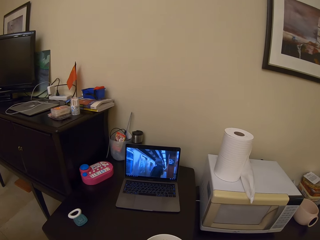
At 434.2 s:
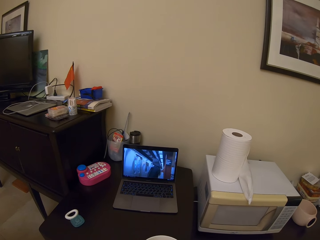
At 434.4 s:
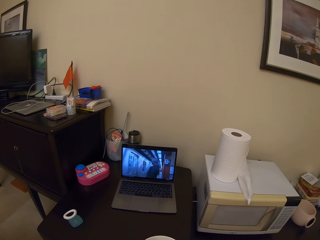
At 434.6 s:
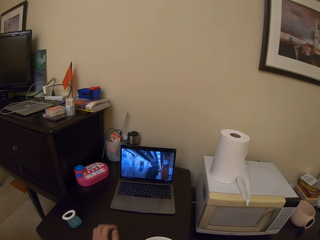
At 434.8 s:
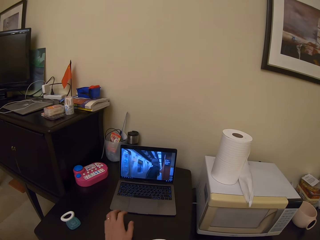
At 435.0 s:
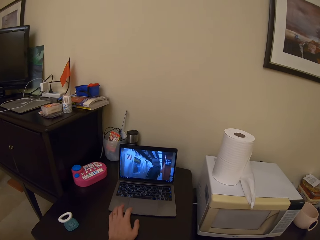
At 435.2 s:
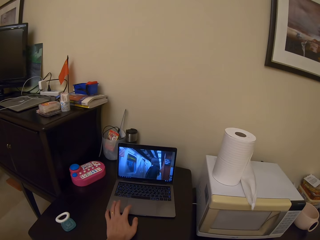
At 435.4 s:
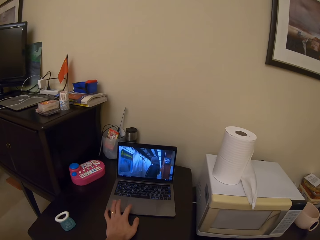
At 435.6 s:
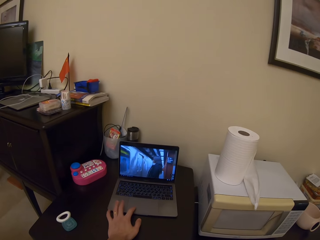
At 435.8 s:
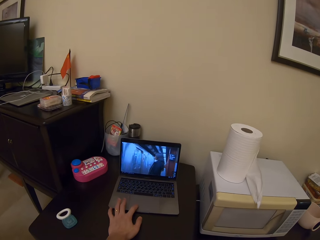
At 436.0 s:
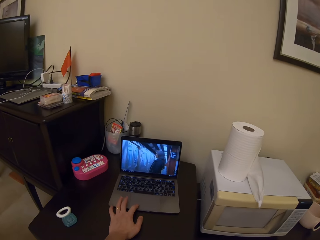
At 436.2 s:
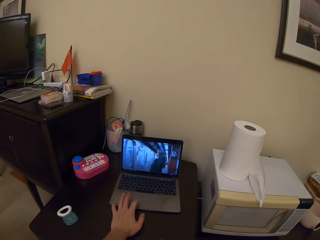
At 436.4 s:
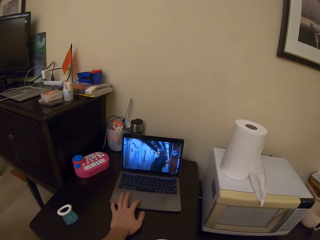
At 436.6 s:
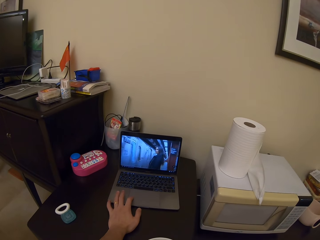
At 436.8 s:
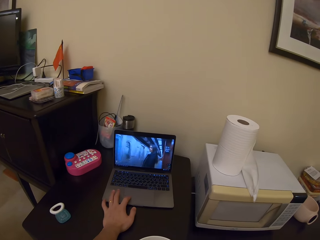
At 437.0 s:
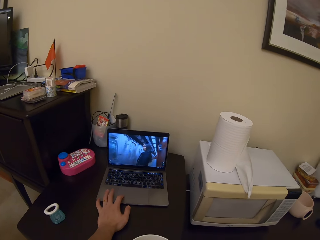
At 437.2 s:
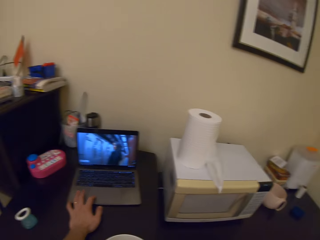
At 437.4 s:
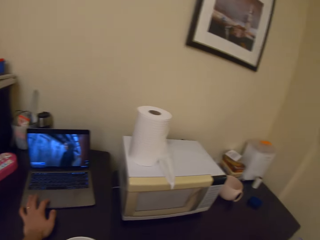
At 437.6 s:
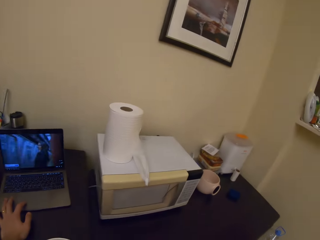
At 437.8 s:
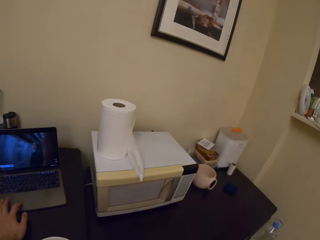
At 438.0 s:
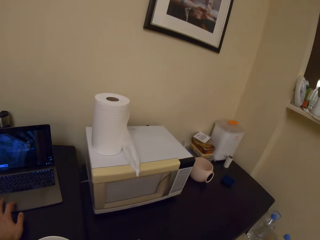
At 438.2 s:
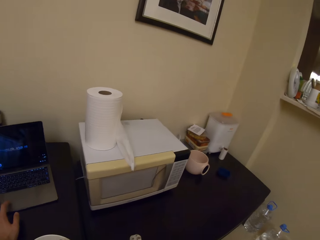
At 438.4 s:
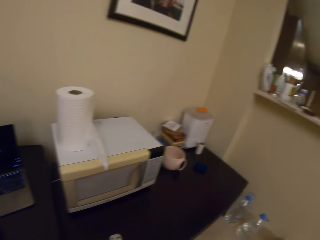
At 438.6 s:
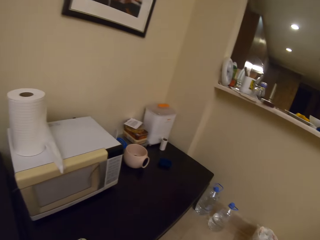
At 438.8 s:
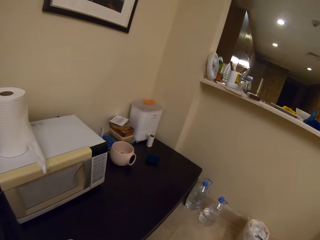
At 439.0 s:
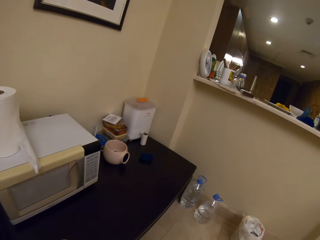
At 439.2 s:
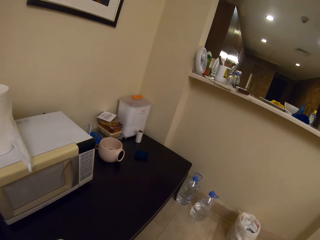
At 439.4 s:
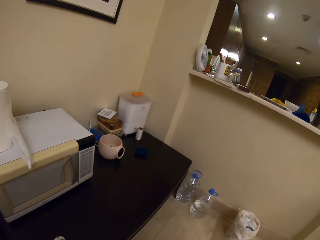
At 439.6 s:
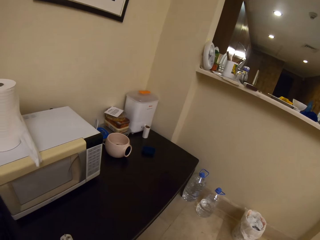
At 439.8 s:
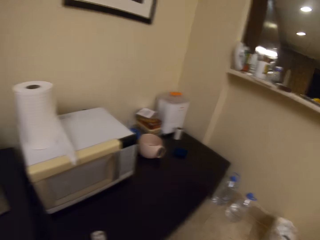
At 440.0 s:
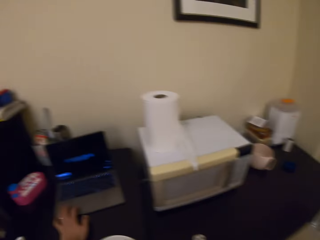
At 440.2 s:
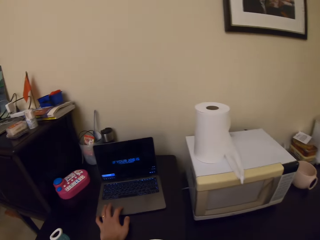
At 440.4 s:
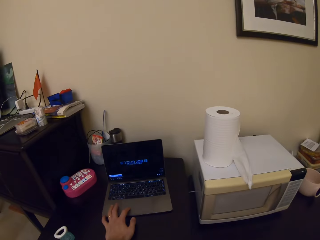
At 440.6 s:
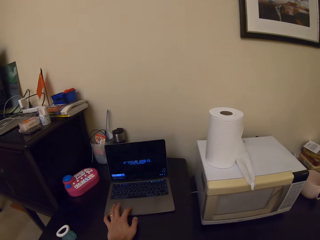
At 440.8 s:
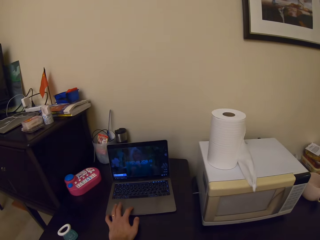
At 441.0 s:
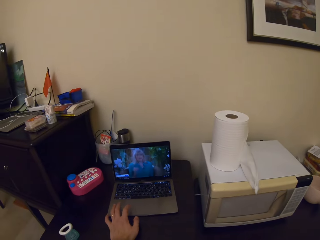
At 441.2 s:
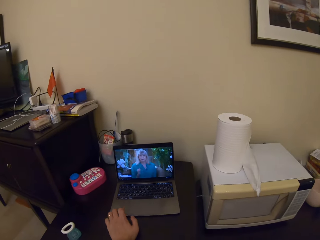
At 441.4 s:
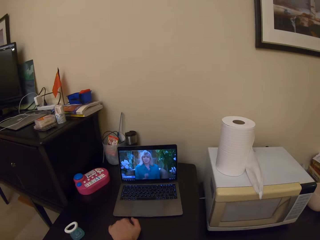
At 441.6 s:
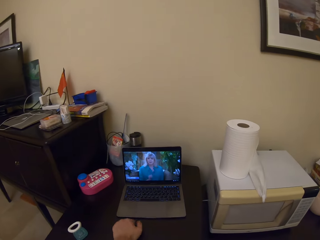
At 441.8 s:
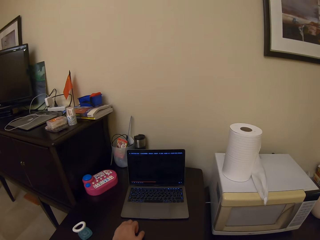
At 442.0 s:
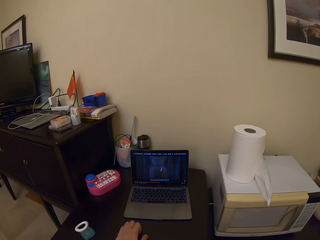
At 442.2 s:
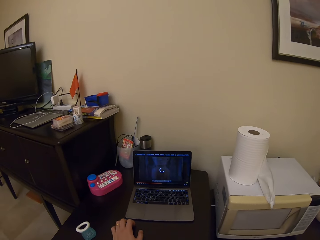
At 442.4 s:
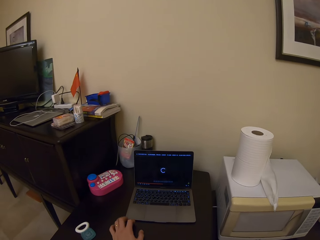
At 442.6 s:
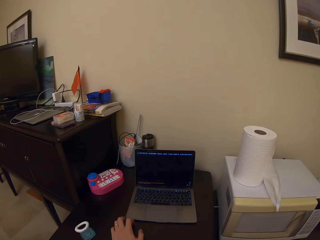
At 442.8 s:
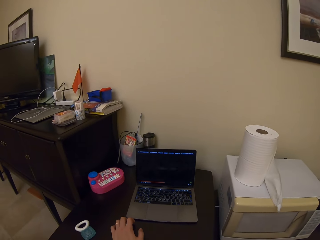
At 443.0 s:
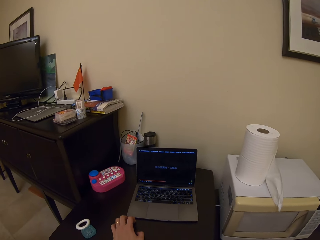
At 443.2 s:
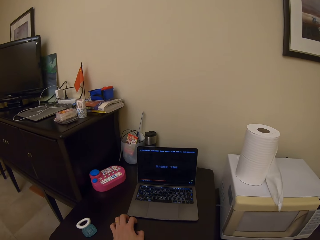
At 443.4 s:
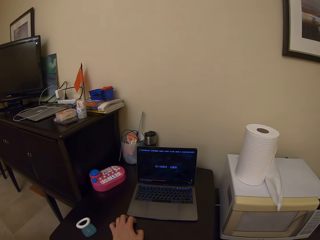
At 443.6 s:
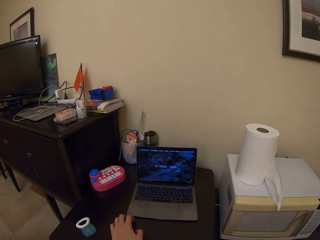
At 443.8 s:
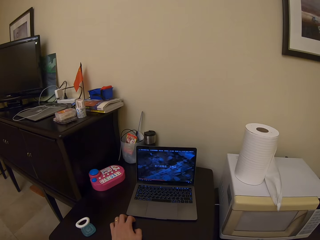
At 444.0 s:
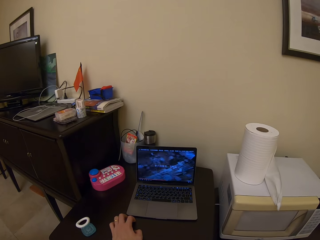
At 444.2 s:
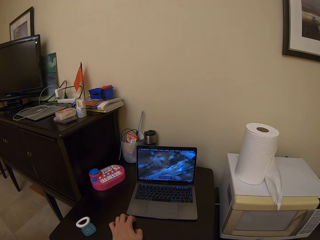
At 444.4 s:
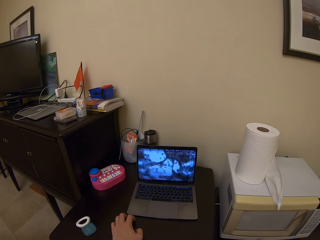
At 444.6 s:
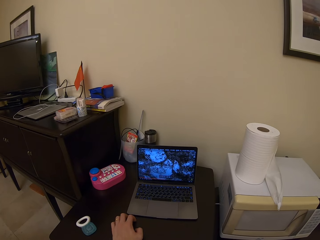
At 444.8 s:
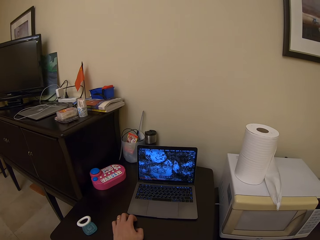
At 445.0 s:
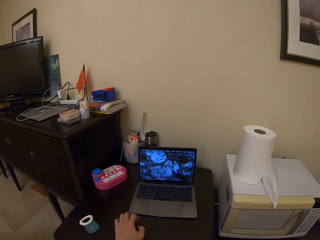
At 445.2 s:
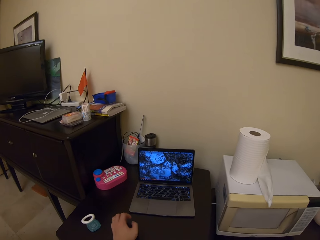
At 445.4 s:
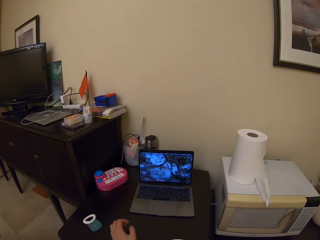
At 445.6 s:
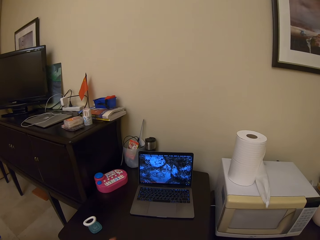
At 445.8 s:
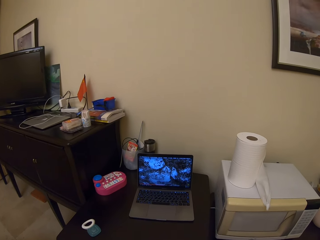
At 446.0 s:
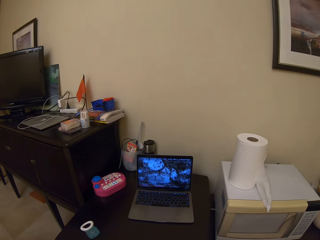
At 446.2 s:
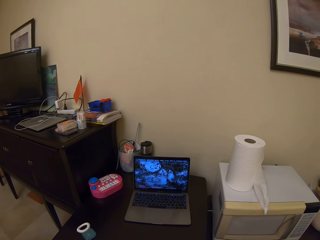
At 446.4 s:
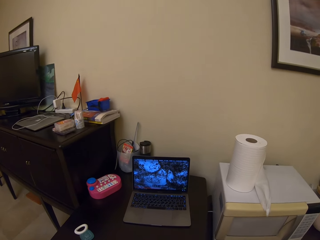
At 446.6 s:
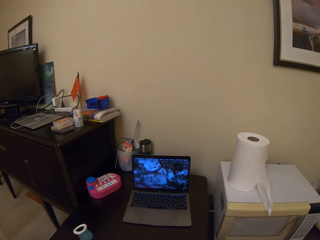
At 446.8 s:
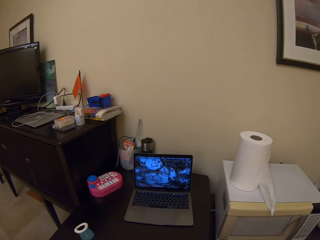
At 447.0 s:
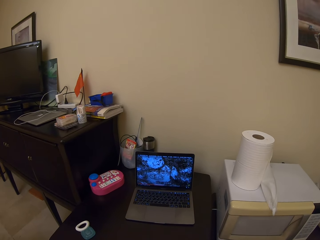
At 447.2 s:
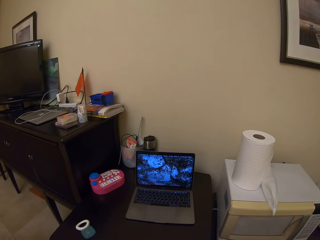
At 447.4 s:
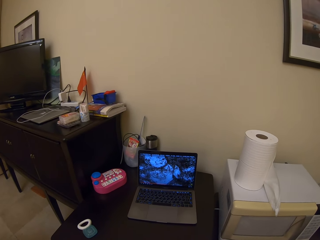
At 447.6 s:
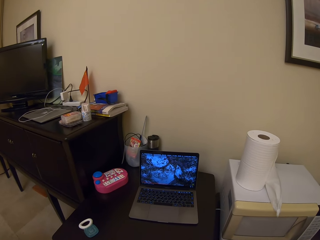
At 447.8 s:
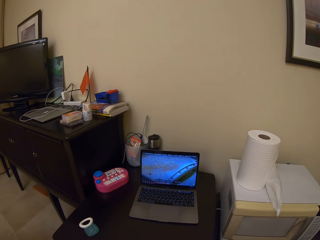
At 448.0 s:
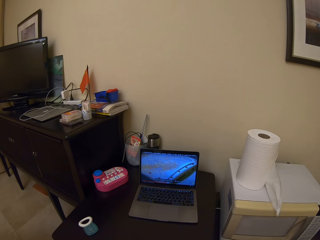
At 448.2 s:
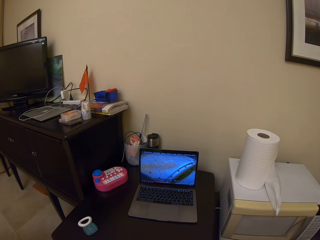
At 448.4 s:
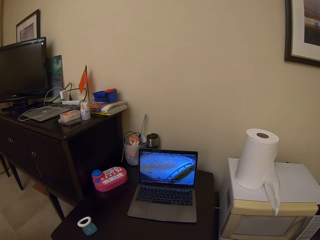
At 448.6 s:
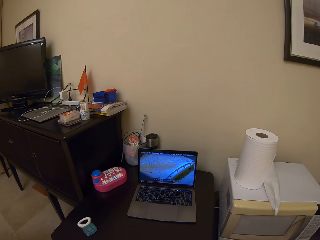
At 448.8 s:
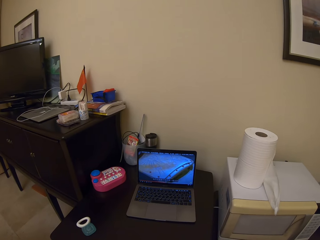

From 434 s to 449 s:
The camera wearer touches the laptop. They operate the laptop. They look around repeatedly. They look at the kitchen shelf. They touch the laptop. They move a hand away from the laptop. They tap the table with fingers. They move the hand away.

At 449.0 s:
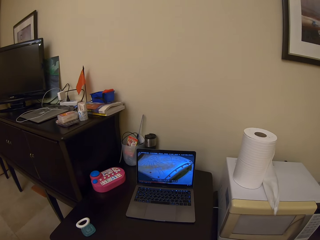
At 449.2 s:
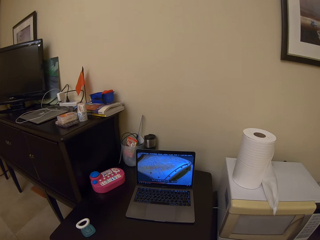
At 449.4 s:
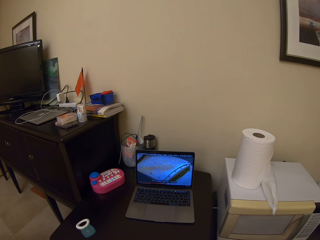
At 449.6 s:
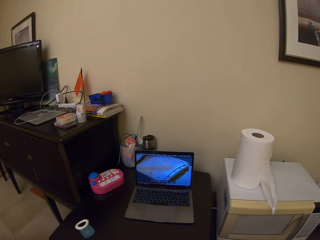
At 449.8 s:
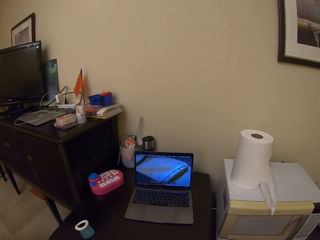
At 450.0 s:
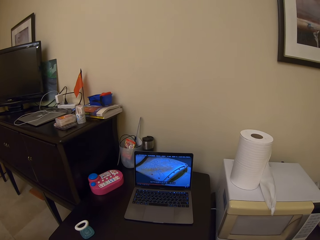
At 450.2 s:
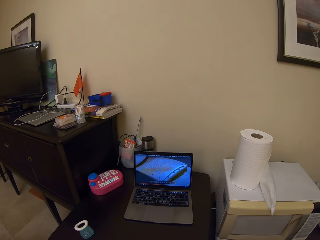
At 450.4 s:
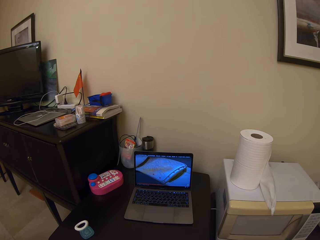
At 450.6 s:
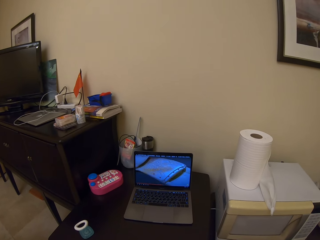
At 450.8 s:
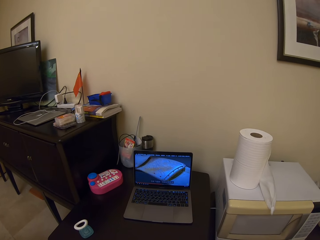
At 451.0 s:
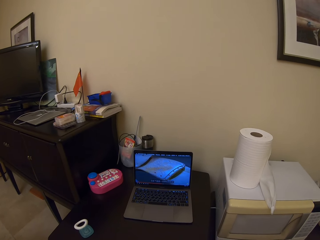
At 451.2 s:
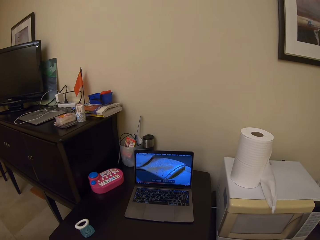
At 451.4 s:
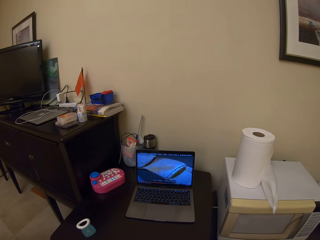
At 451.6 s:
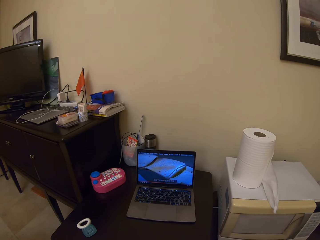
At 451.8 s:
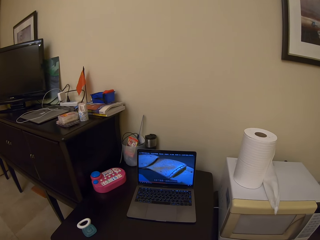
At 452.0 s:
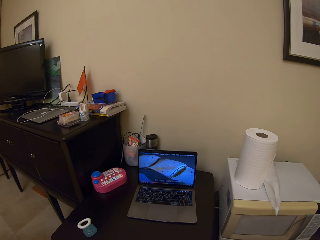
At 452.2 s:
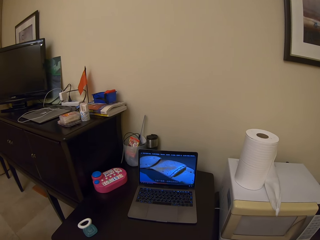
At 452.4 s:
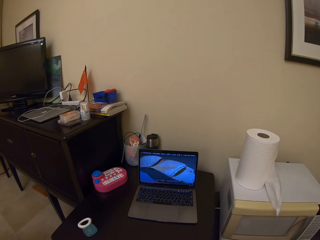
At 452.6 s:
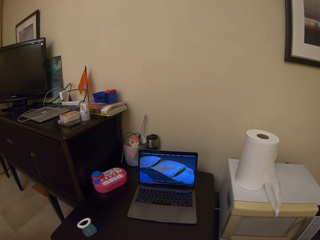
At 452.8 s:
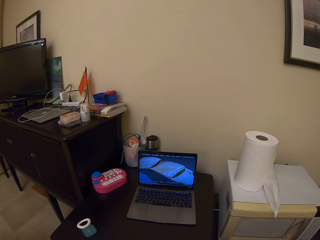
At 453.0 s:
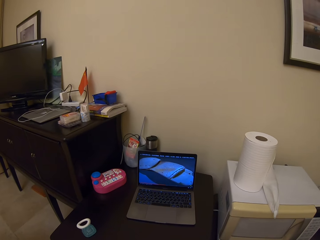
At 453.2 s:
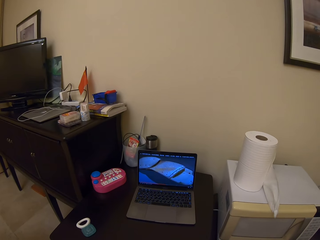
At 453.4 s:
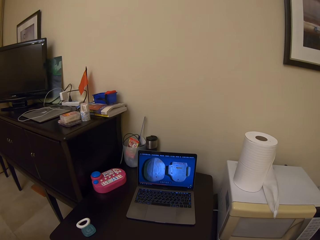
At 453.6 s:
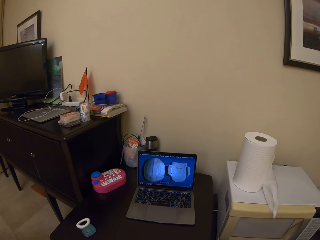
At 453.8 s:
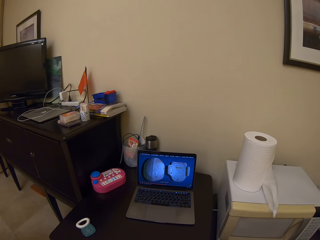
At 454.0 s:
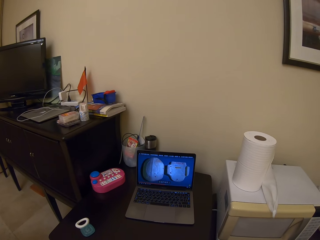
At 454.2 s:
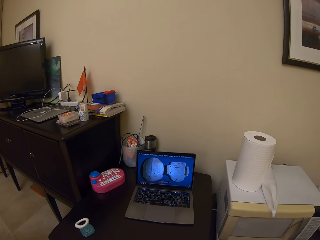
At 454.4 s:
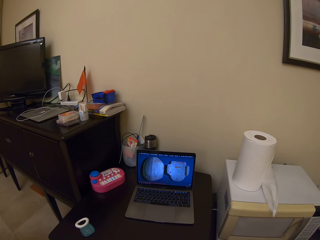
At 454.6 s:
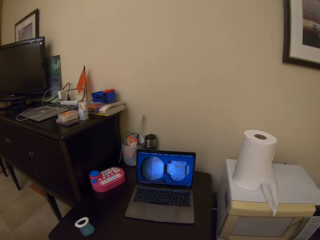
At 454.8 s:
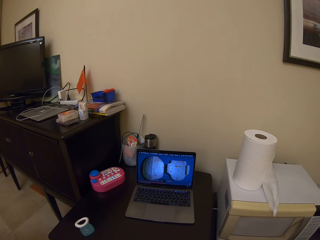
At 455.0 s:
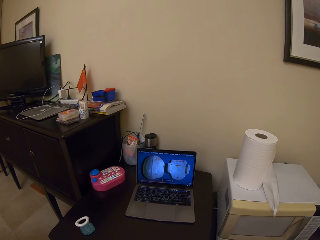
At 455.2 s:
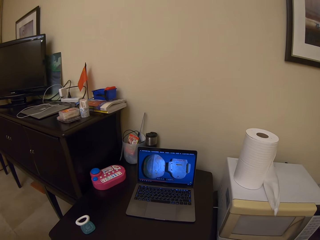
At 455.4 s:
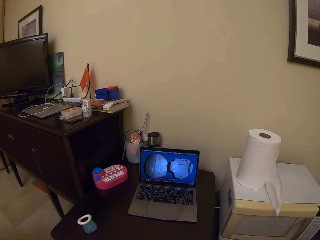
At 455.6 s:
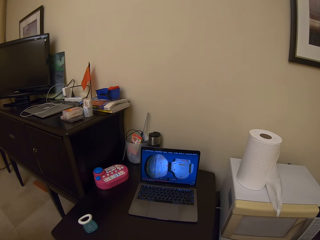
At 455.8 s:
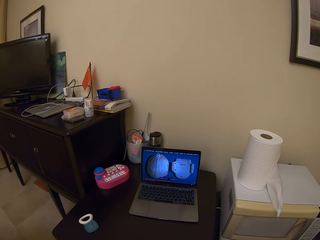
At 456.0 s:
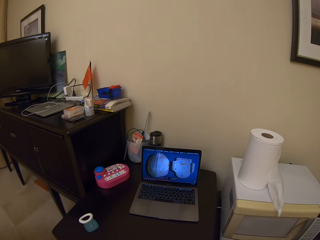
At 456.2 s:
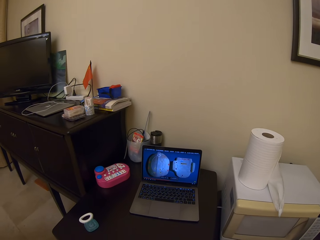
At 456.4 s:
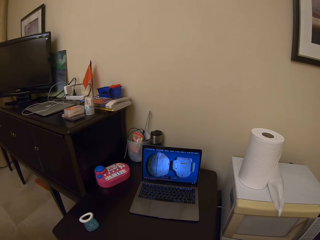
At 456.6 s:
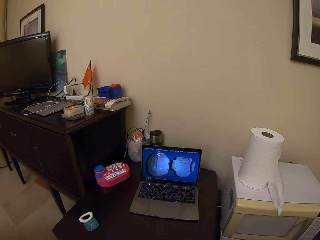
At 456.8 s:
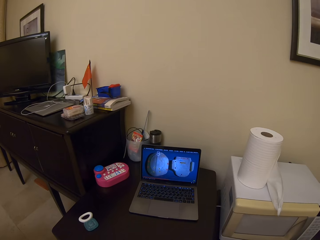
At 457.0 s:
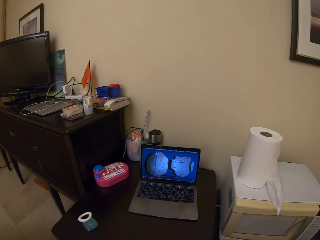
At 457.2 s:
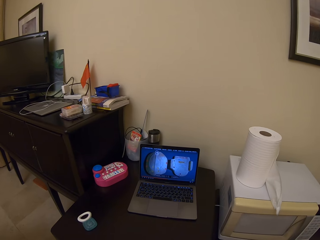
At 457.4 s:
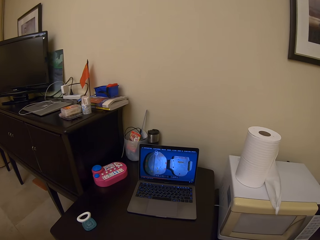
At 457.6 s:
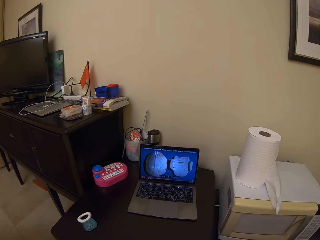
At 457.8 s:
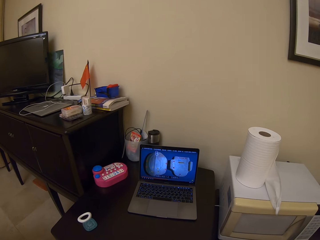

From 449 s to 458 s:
The camera wearer clears the throat.
